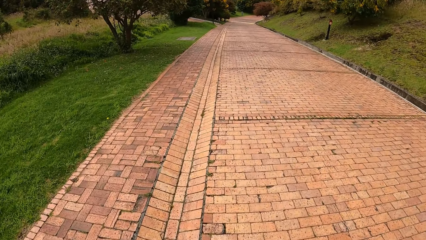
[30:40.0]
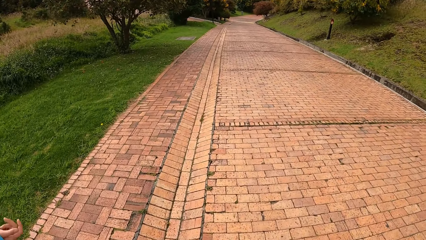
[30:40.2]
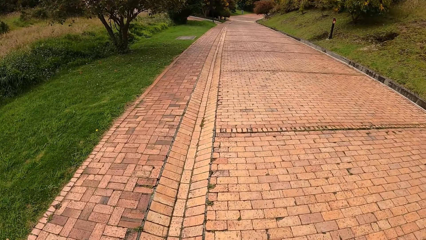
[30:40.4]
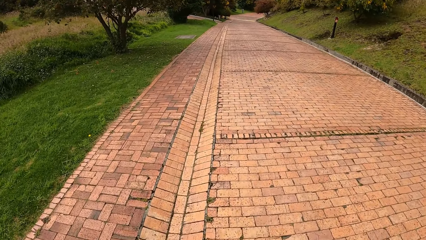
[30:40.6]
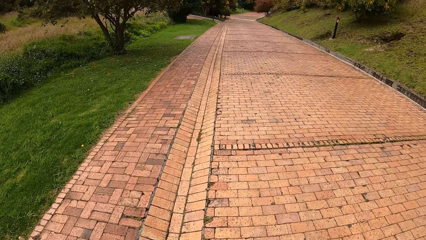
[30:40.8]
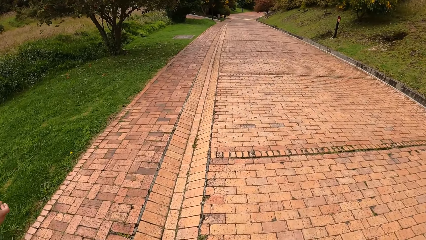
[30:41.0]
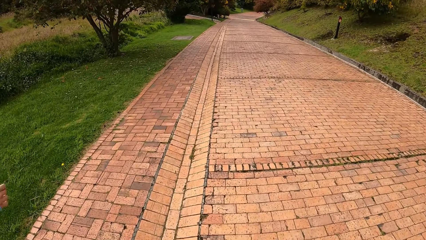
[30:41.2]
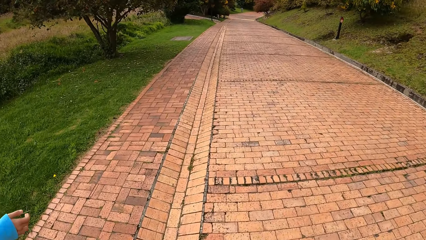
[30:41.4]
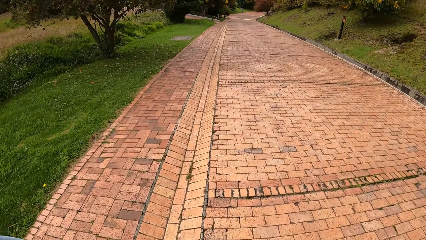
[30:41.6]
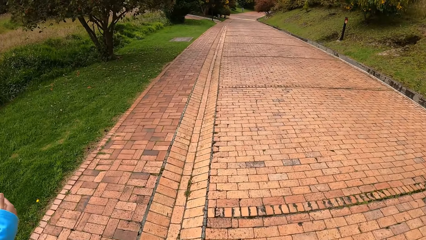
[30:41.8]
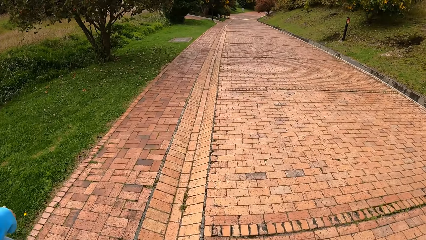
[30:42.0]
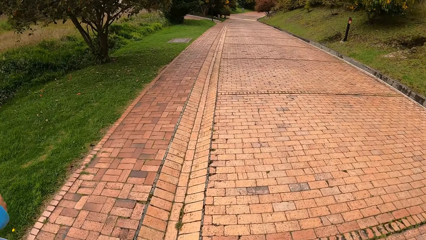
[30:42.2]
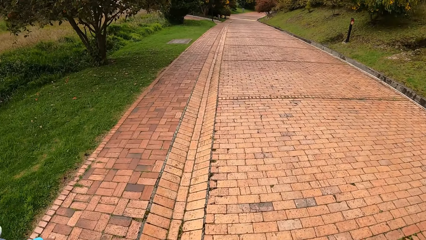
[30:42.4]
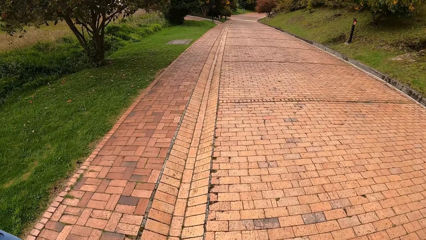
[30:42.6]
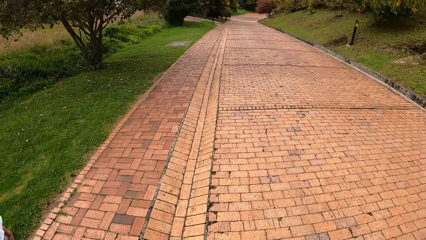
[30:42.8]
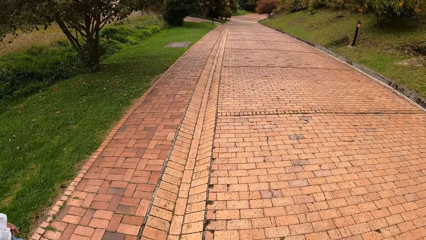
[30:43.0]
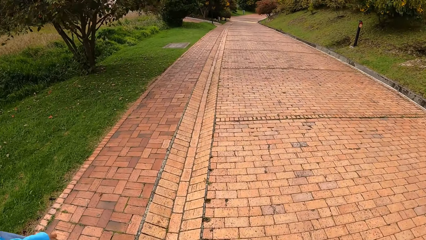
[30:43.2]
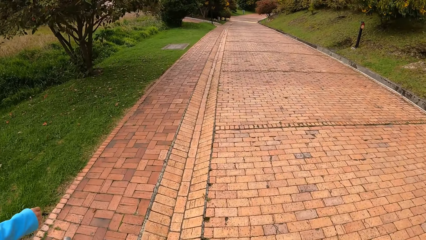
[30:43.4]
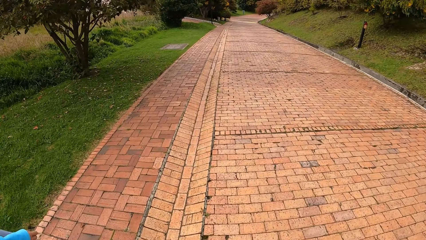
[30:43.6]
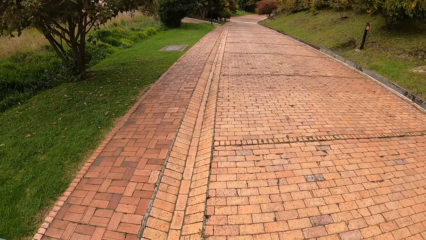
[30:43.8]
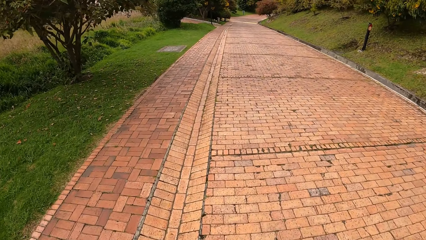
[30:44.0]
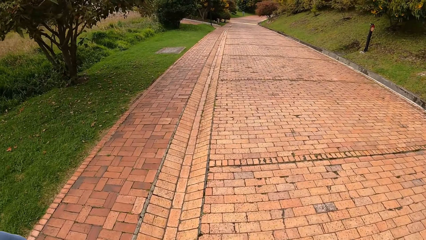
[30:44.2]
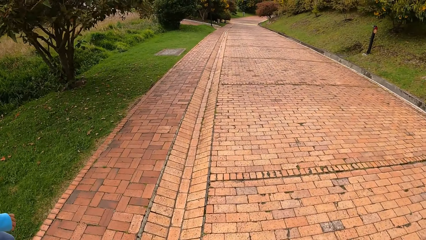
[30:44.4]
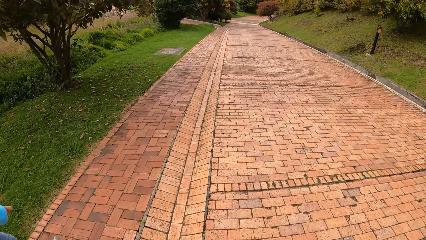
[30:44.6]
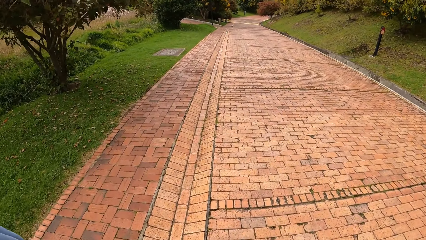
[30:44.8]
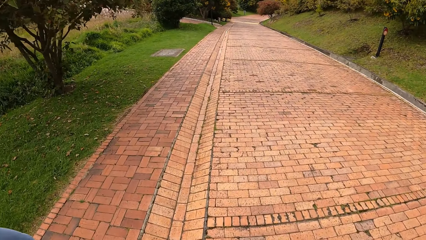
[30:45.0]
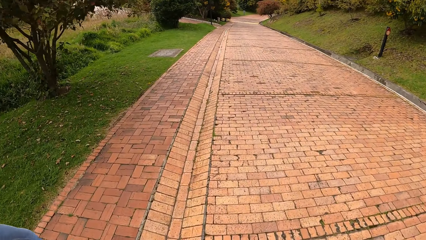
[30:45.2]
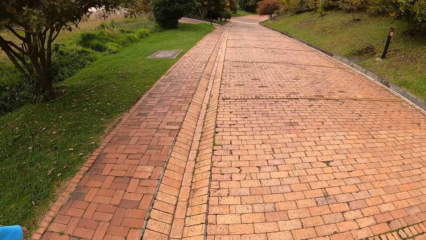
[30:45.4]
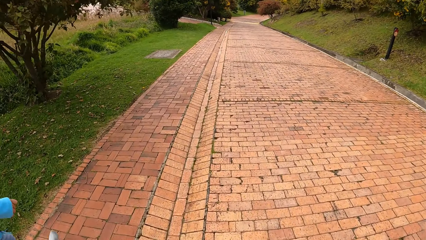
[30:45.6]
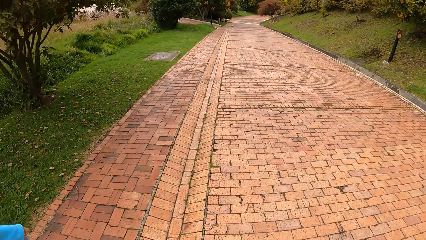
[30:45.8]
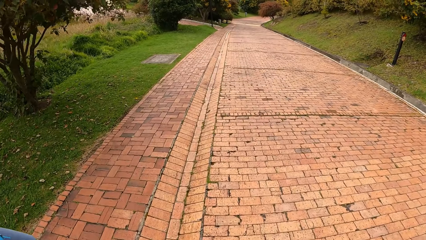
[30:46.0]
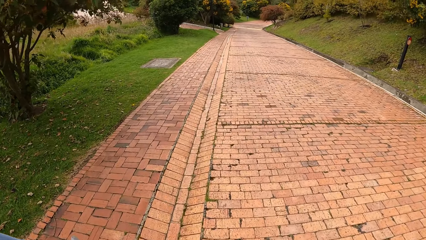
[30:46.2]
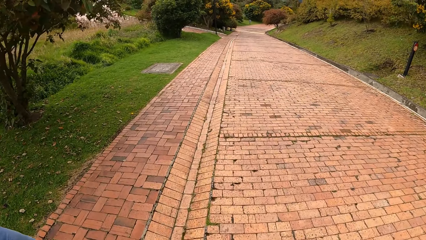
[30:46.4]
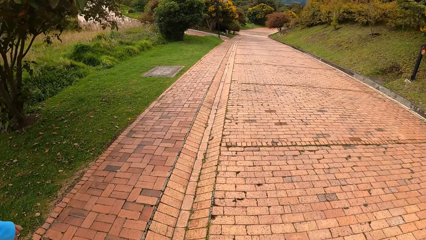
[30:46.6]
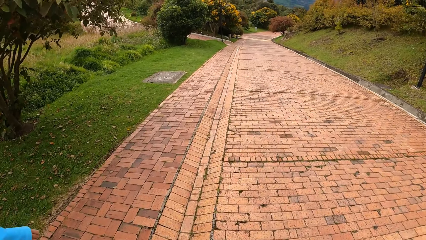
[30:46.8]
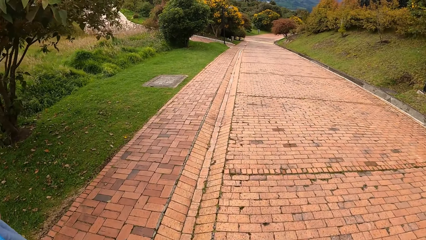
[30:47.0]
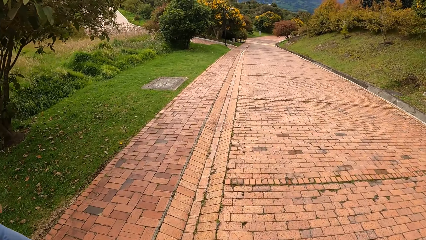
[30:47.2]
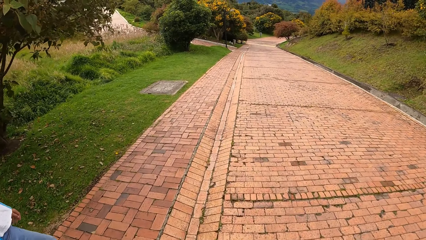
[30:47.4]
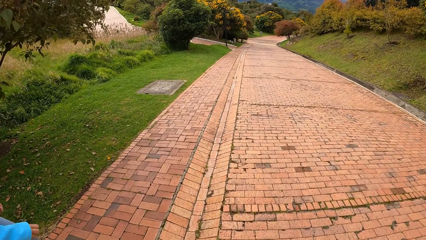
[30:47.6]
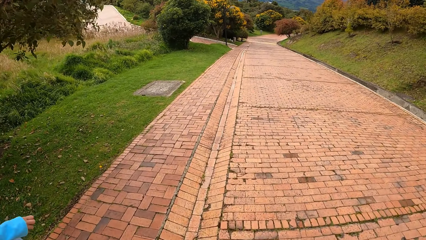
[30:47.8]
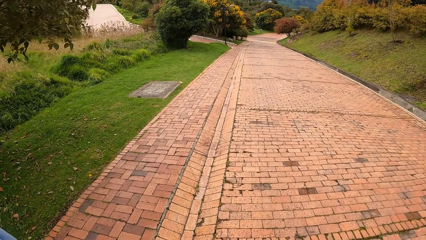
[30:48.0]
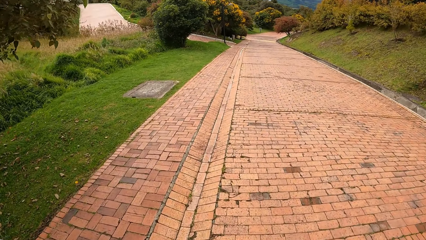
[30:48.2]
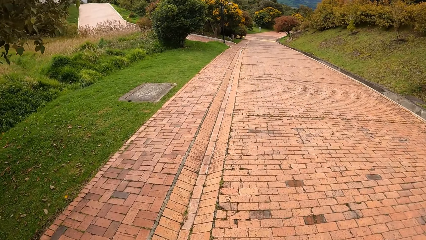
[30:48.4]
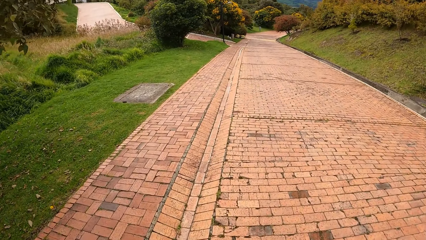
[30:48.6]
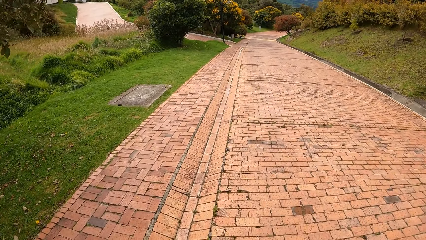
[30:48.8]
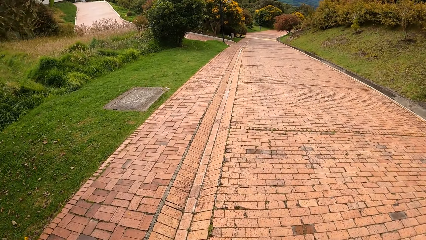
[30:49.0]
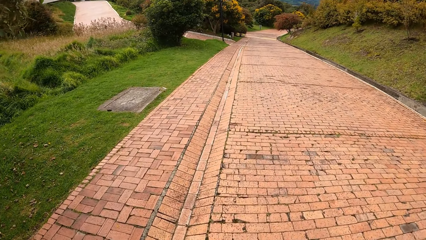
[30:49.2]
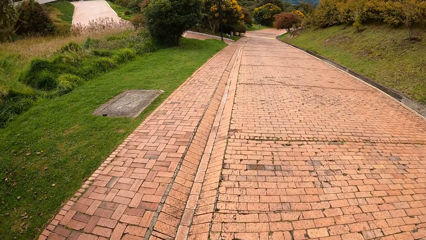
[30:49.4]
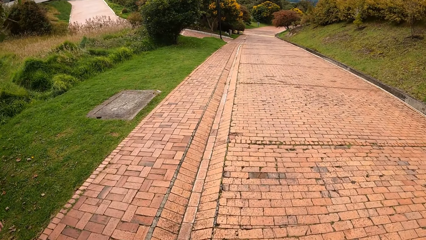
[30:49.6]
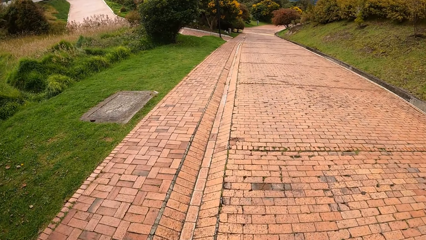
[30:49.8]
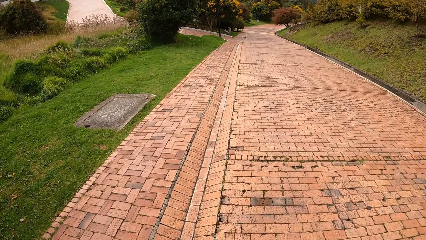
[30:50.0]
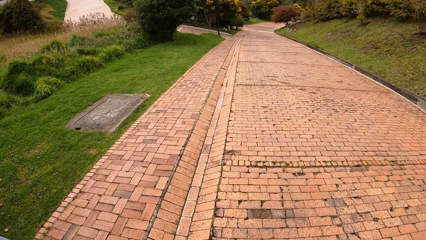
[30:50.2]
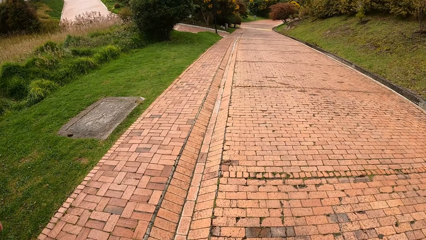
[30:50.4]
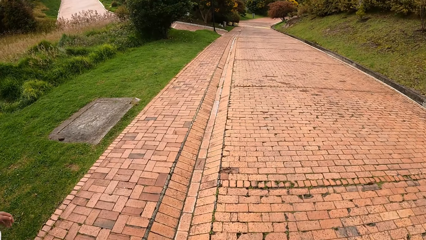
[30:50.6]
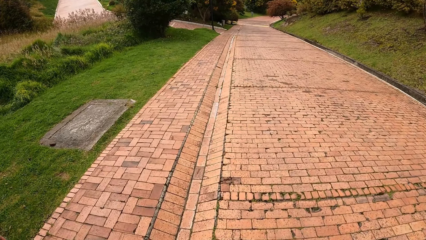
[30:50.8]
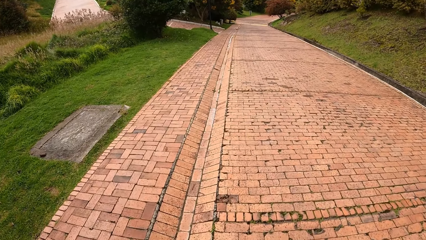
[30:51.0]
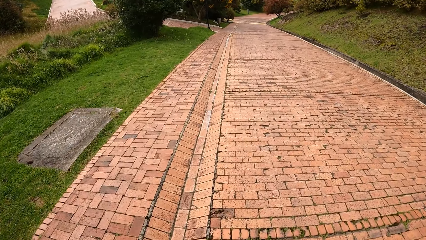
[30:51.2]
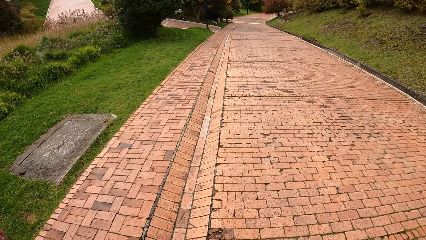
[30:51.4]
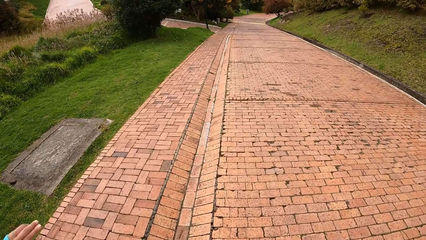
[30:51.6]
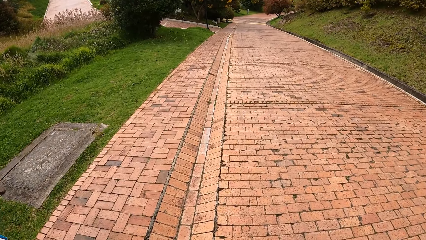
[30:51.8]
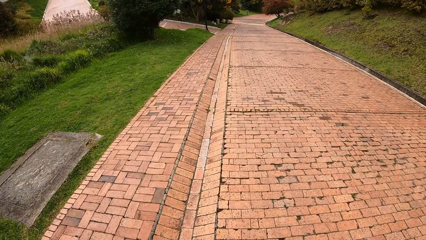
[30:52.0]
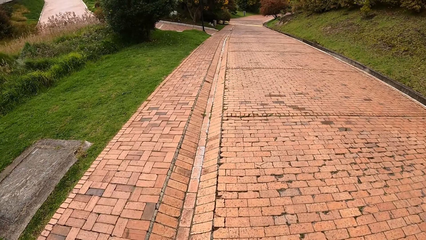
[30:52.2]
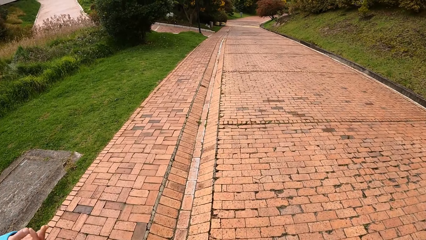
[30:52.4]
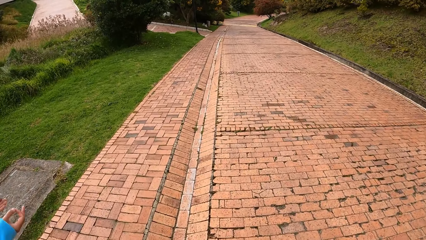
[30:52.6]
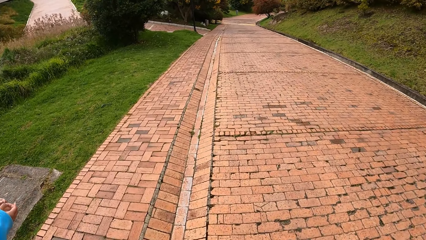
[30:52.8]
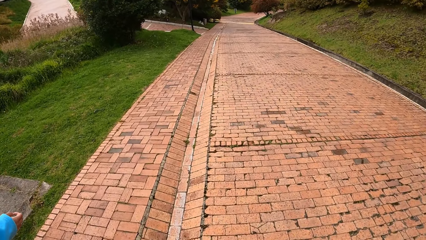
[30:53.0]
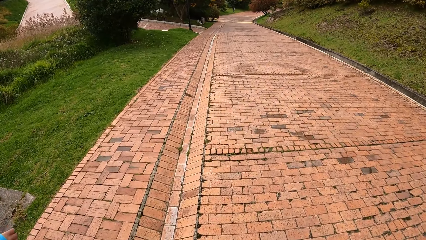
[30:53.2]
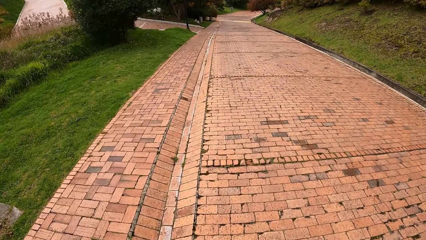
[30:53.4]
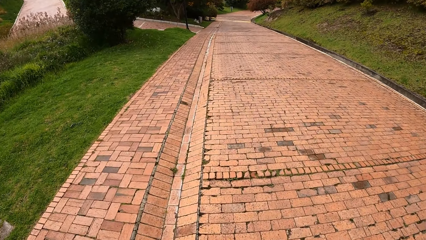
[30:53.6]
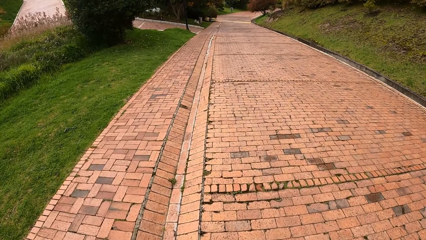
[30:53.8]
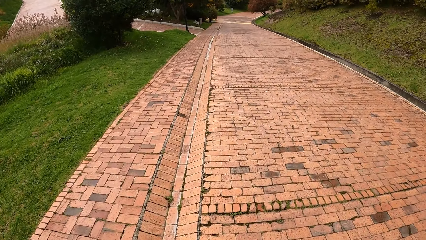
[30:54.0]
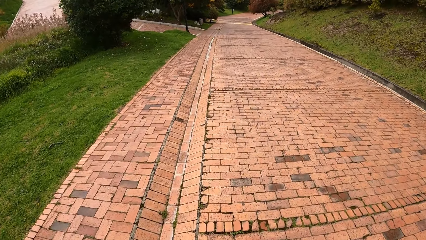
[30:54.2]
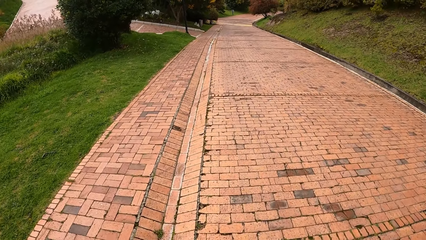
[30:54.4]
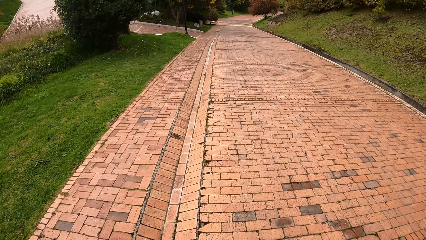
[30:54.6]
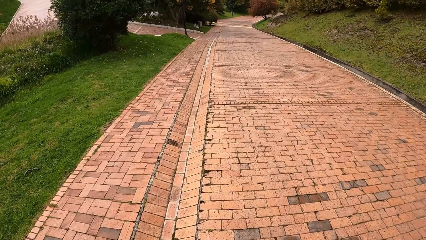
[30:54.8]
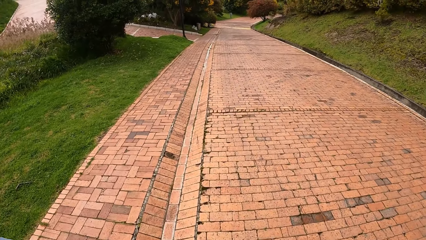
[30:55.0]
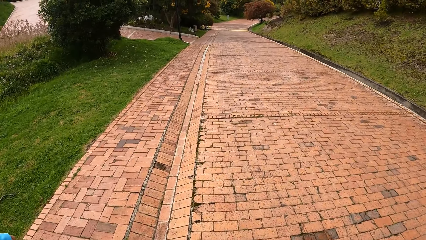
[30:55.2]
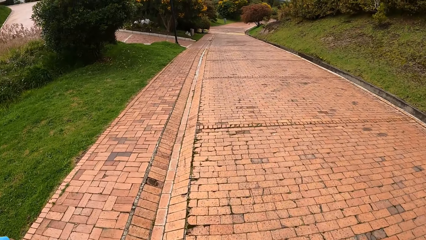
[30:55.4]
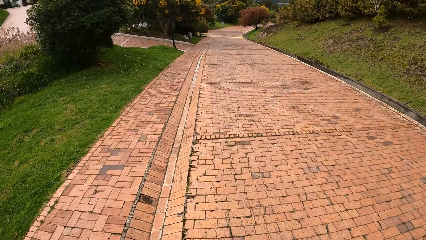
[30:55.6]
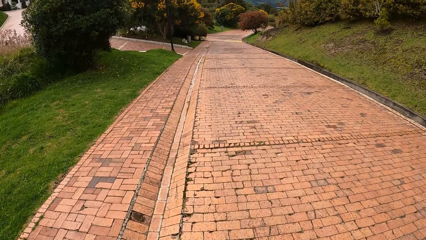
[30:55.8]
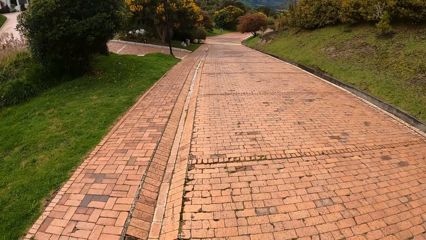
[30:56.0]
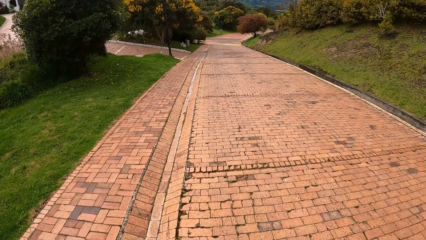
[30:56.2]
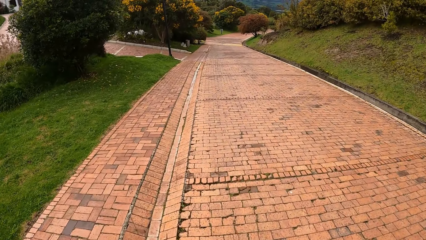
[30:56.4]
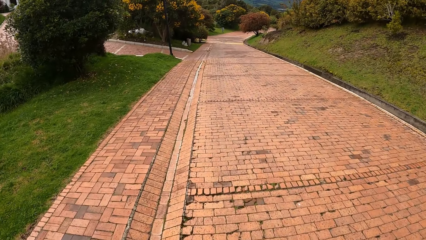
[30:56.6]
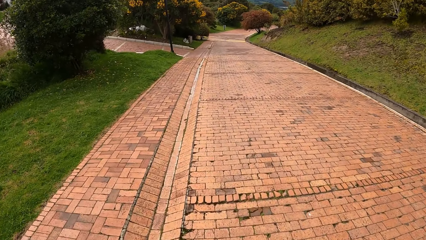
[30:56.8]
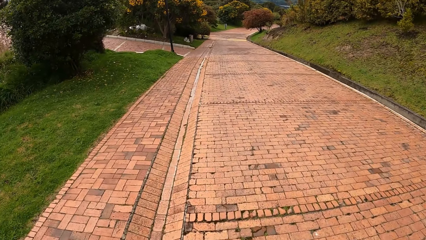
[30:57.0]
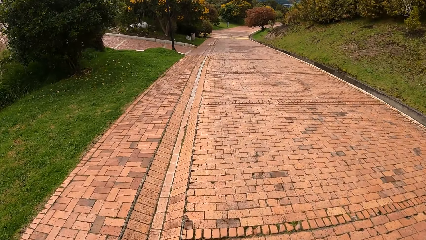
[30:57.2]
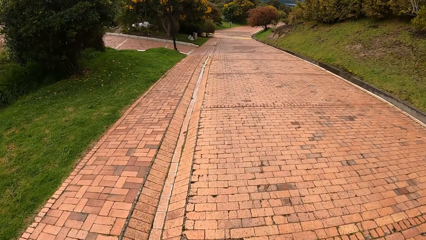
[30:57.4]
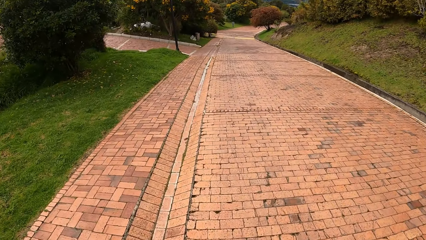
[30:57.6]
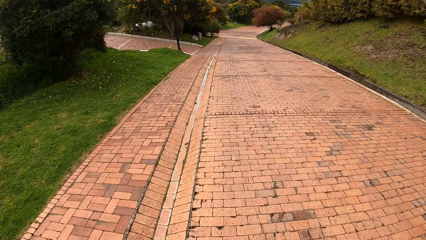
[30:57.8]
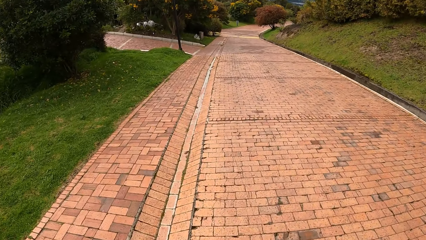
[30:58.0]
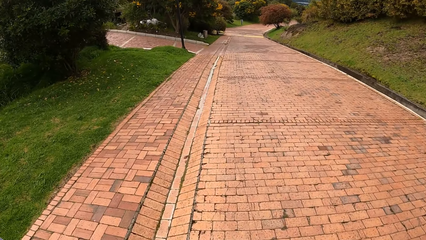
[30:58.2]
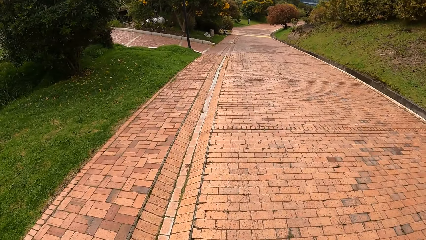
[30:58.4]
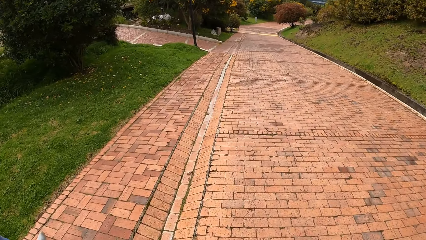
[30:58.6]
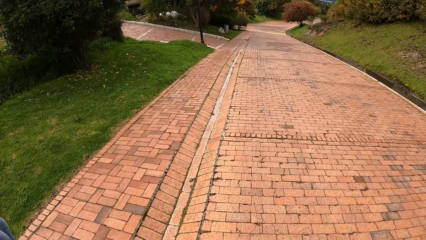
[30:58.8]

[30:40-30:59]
A person gestures. The camera wearer walks on the road with the person.
